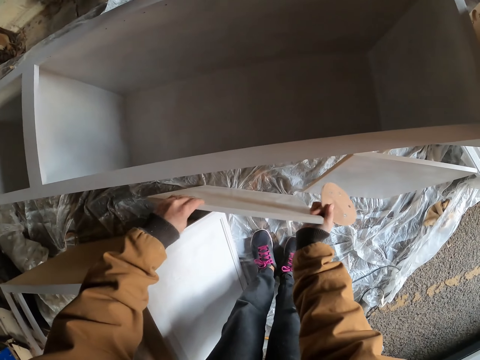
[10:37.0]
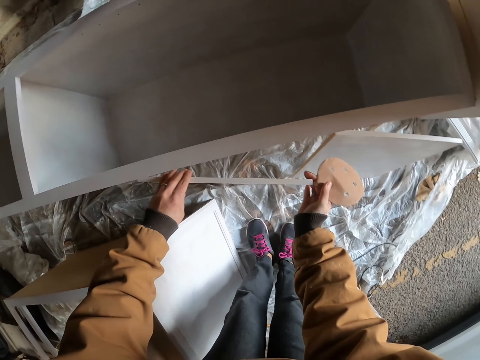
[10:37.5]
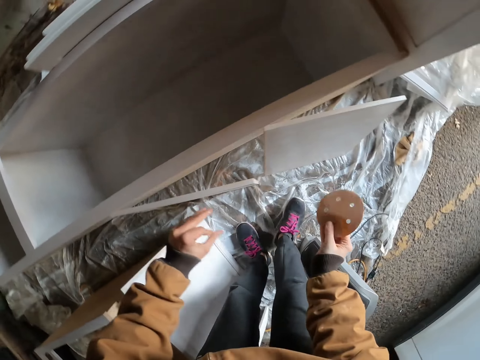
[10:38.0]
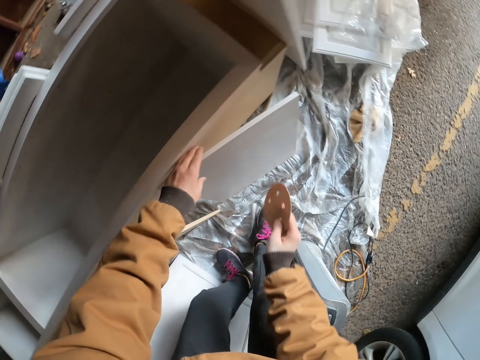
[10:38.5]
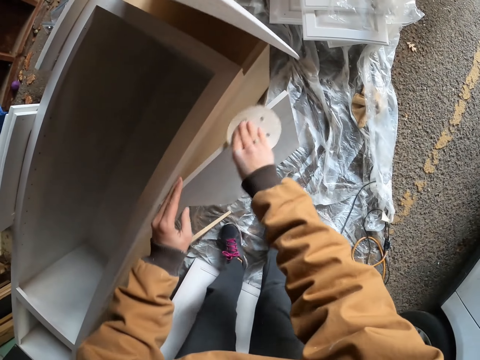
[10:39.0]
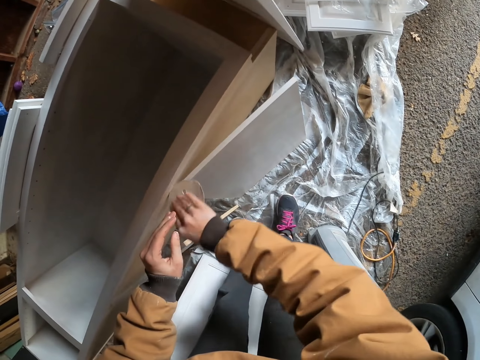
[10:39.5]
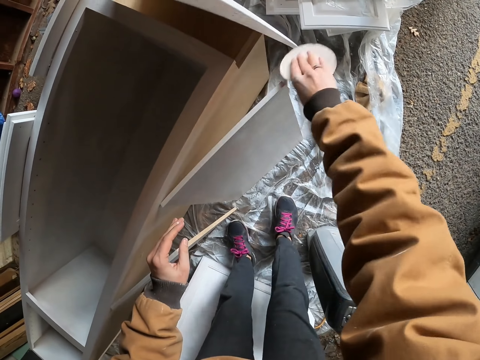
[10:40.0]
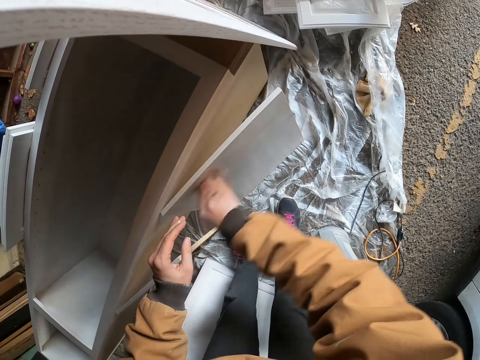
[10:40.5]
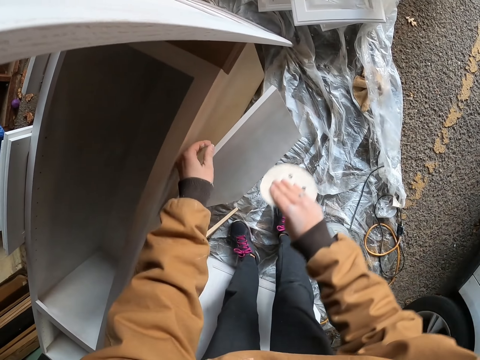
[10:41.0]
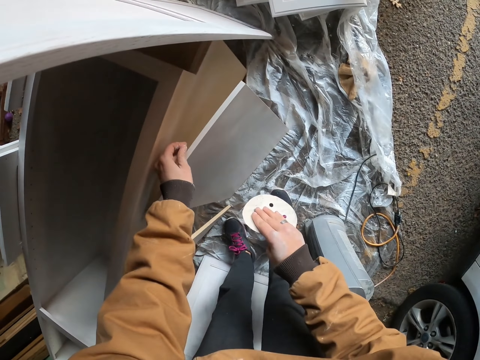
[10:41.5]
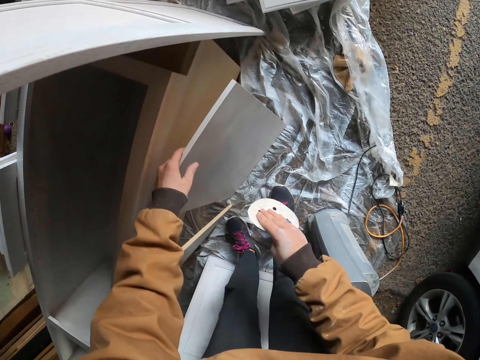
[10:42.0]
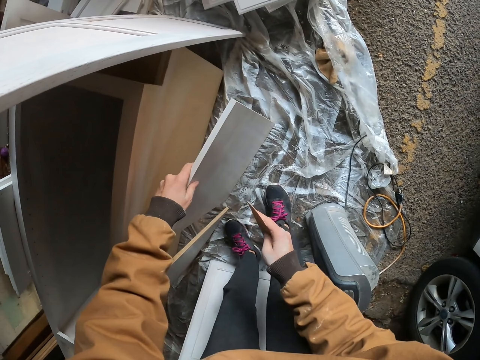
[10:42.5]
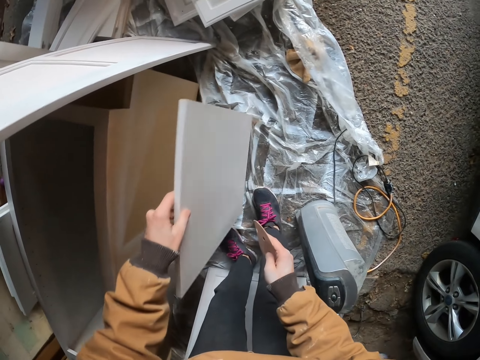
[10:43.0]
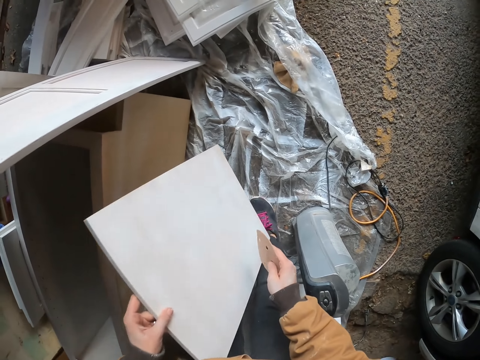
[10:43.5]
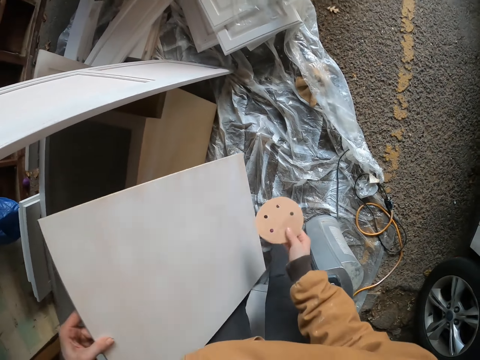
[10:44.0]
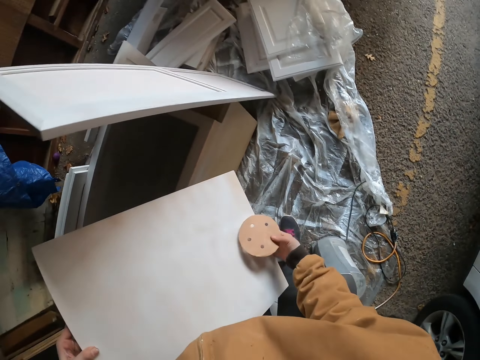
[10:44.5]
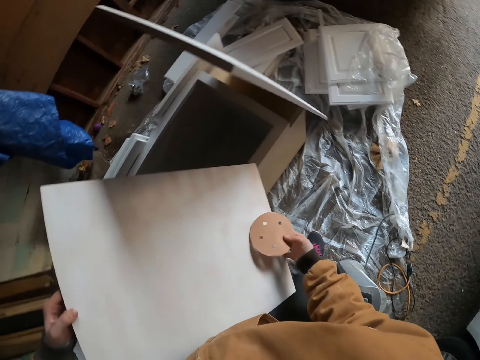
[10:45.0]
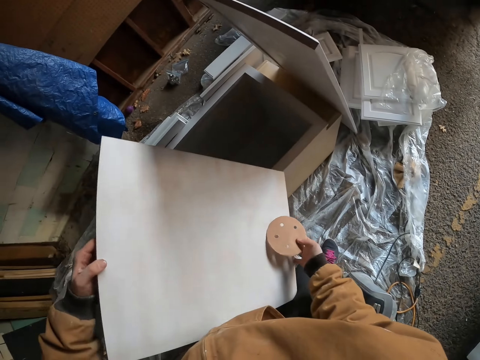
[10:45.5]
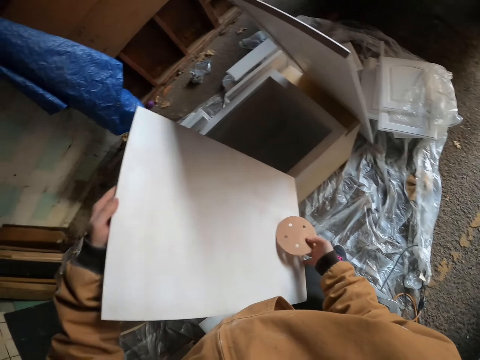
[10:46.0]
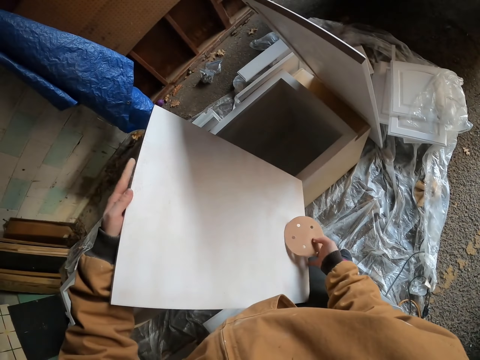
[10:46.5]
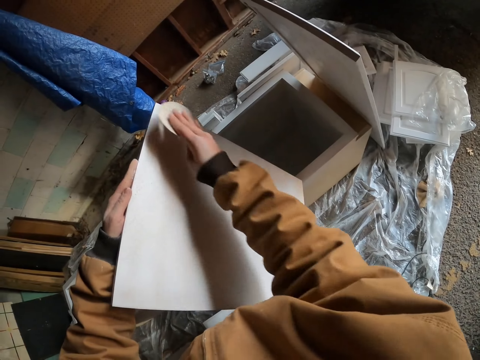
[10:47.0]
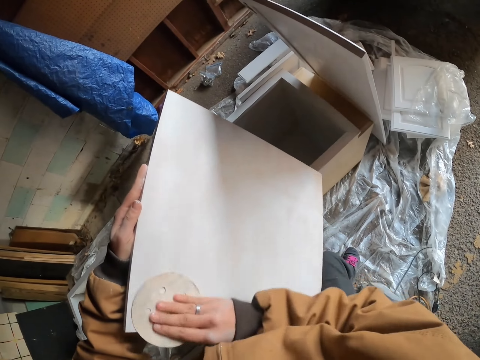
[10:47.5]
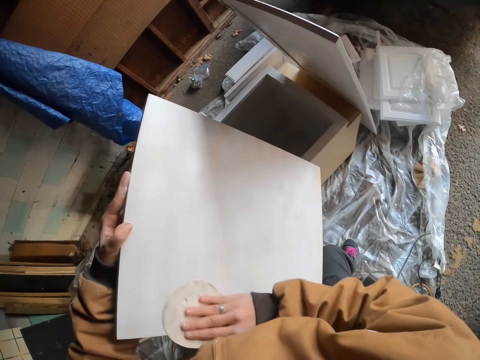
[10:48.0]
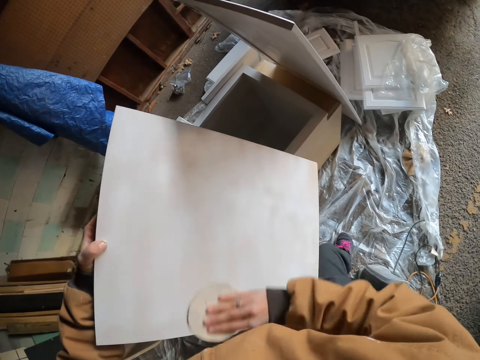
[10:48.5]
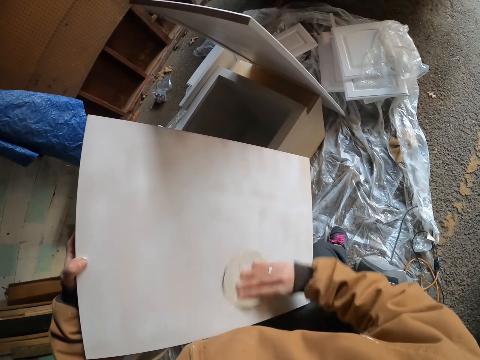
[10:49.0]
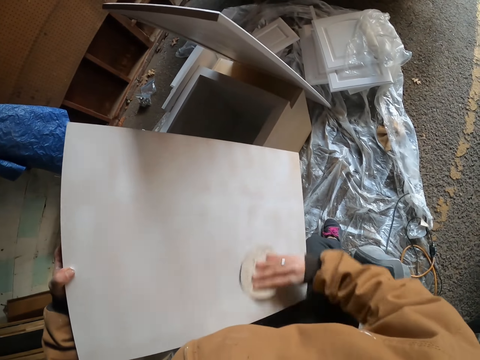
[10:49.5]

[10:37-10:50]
The camera wearer places a cabinet door or wood board against a cabinet. They touch the cabinet door. They wipe the cabinet door. They sand the wood board with a sandpaper. They remove a piece of wood on the cabinet door, drop the piece of wood, and pick up the cabinet door. They hold the cabinet door with both hands. They place the cabinet door on the thighs. They wipe the cabinet door. They sand the wood board with a sandpaper.

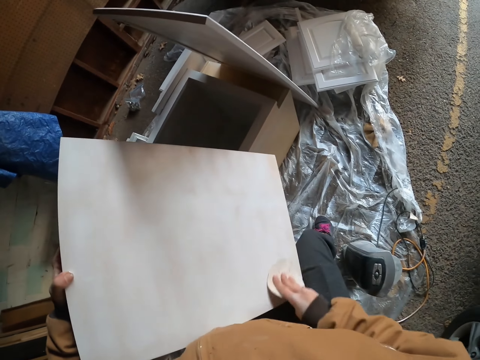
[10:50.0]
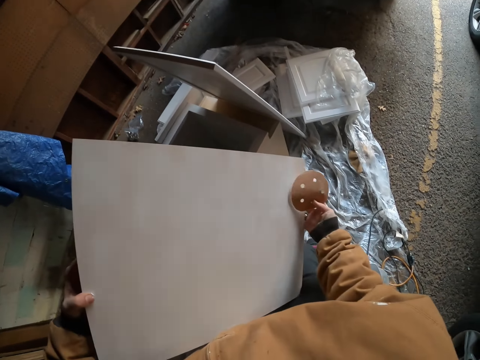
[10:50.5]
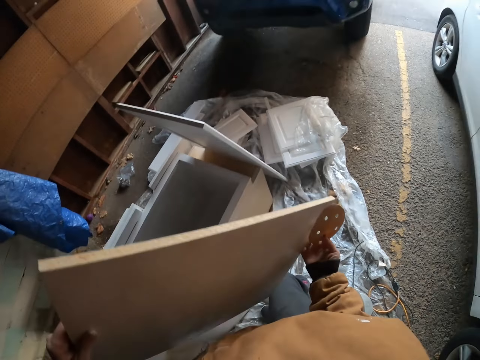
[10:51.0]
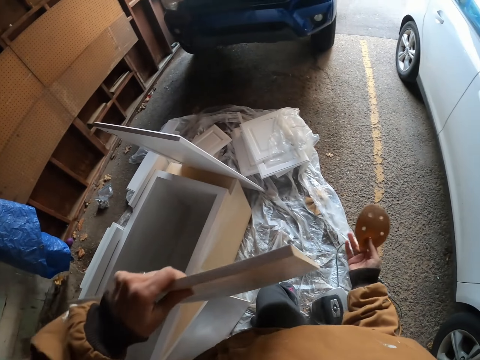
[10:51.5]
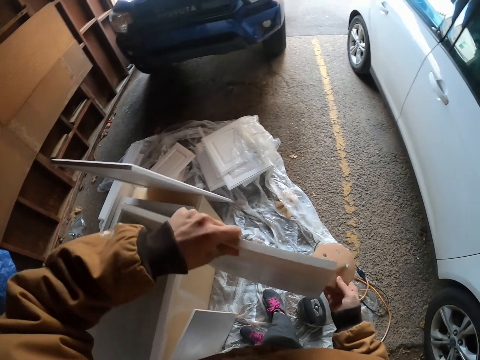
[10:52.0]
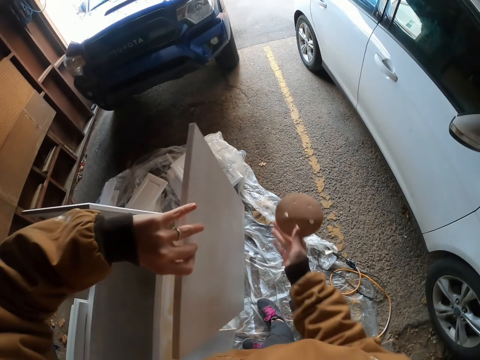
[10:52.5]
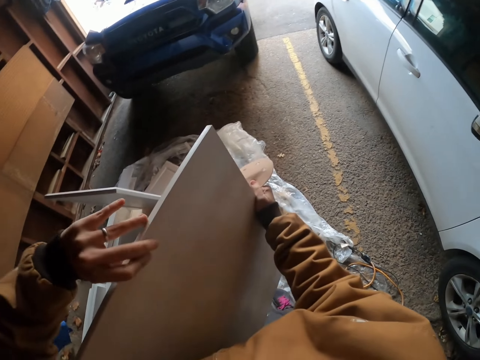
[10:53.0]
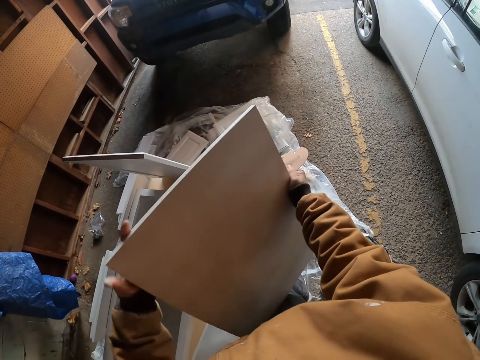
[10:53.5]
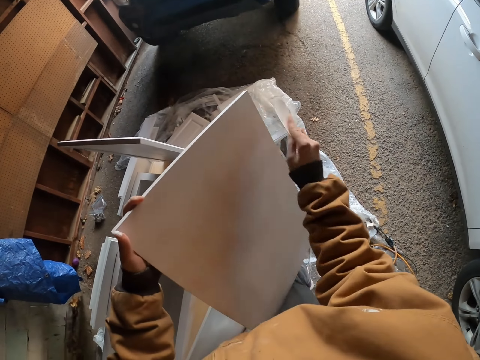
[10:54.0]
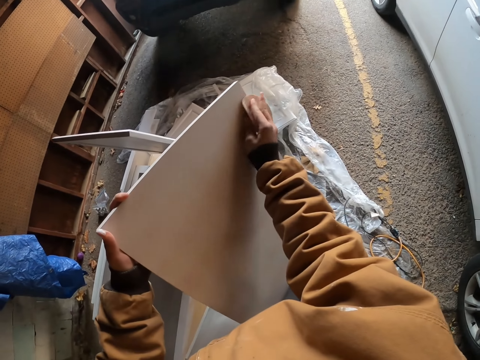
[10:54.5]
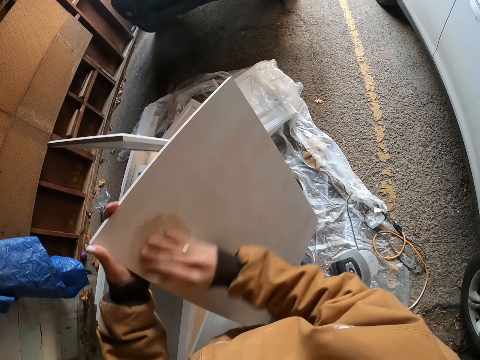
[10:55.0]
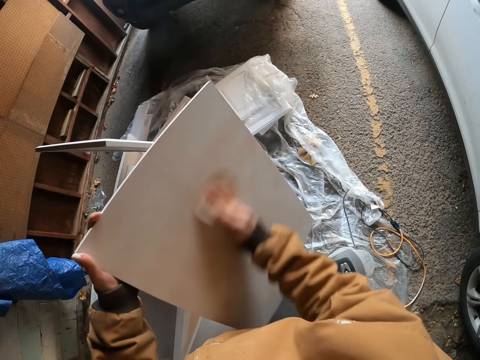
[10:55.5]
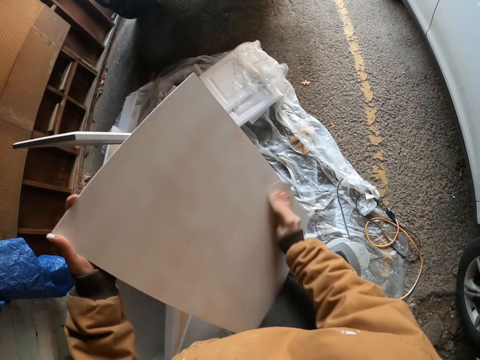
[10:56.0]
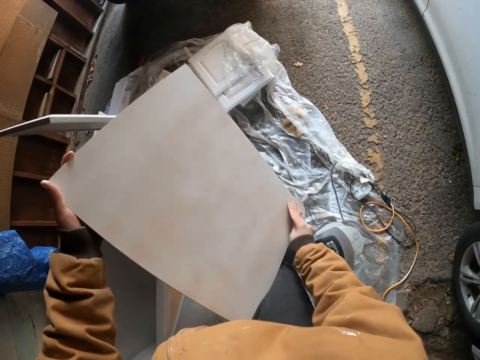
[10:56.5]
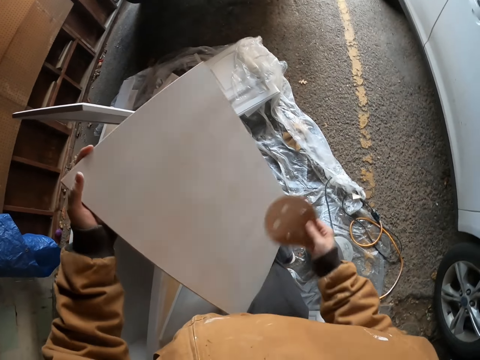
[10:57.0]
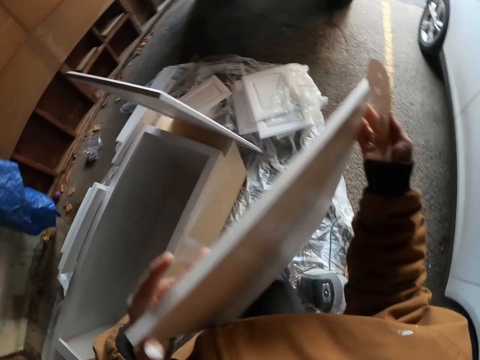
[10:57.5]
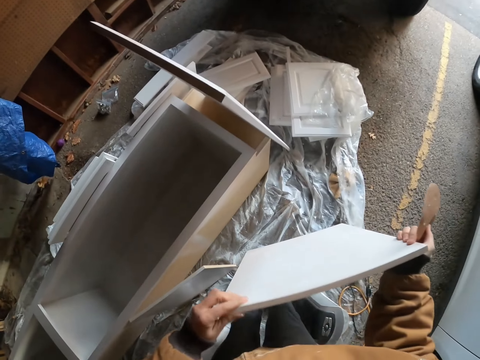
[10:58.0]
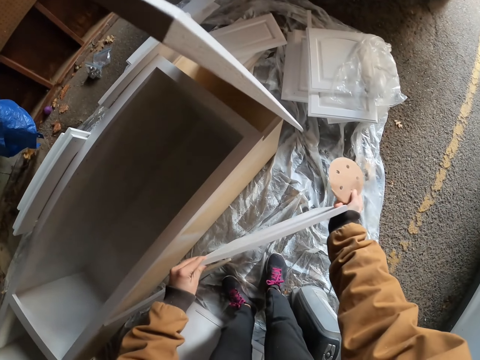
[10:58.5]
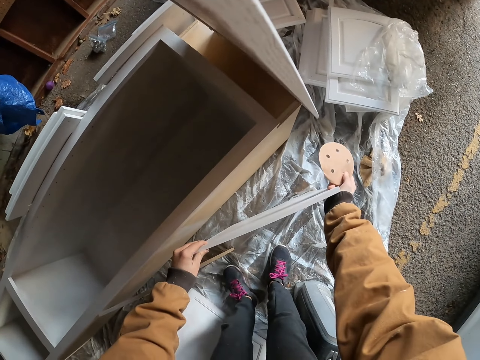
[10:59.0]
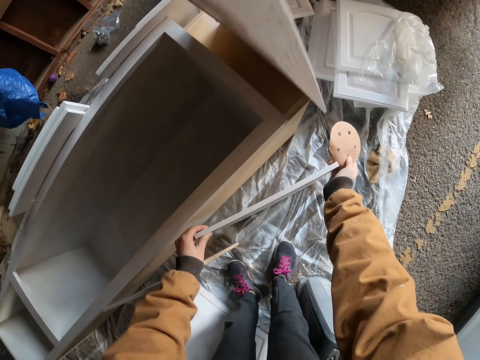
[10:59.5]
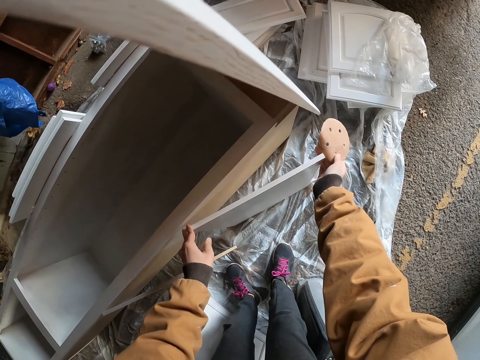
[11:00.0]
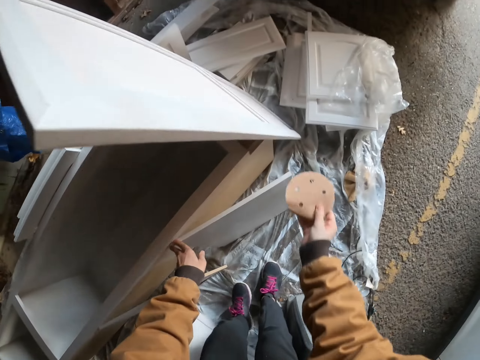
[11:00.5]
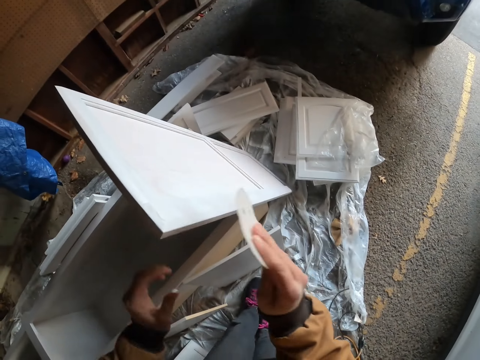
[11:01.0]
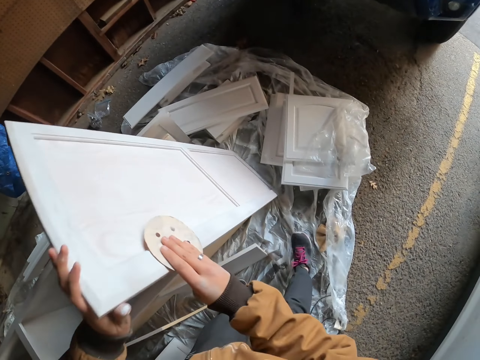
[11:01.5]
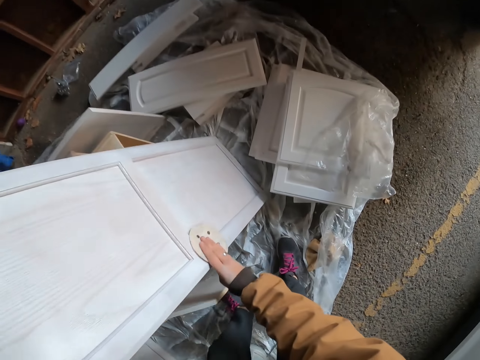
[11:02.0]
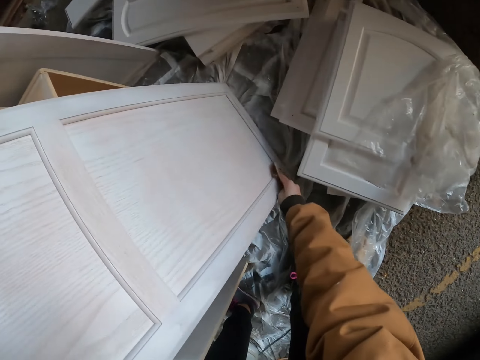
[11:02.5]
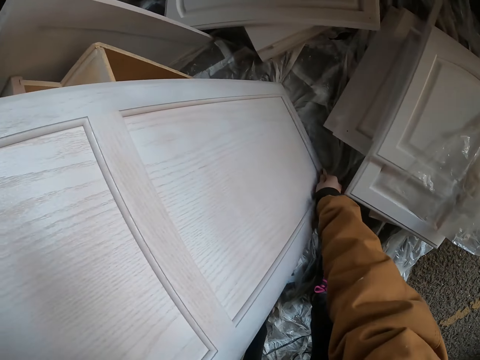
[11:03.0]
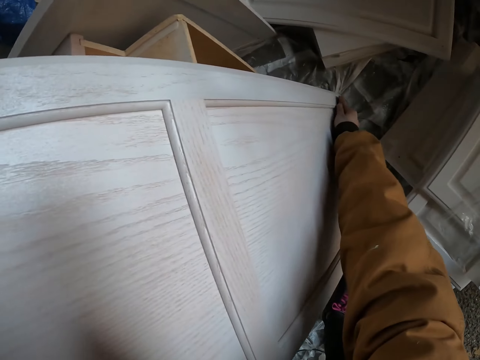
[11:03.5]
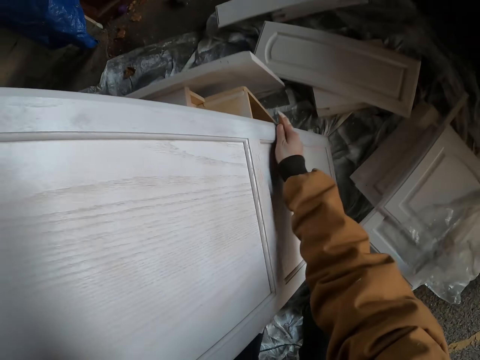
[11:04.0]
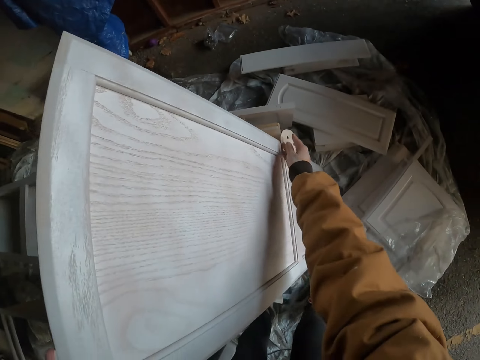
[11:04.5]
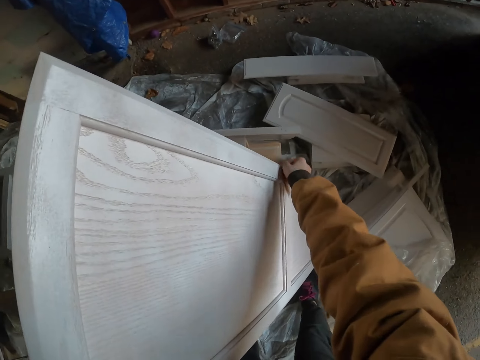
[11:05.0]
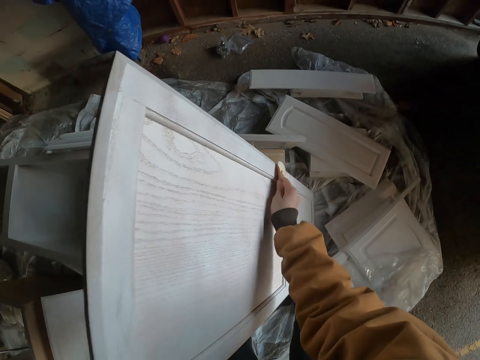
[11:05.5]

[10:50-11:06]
The camera wearer turns a cabinet door or wood board. They wipe the cabinet door. They sand the wood board with a sandpaper. They hold the cabinet door with both hands. They place the cabinet door against a cabinet. They move the legs. They wipe the door. They place a hand on the door. They sand the wood door. They sand the wood door again.
